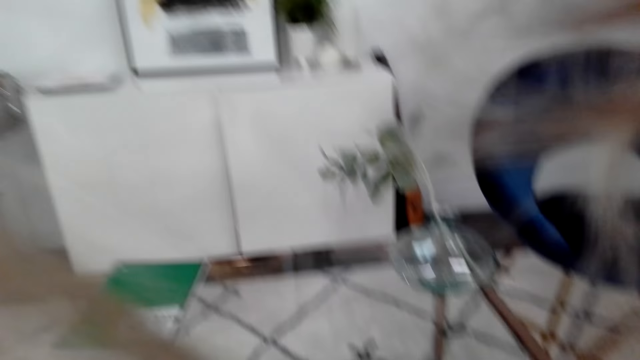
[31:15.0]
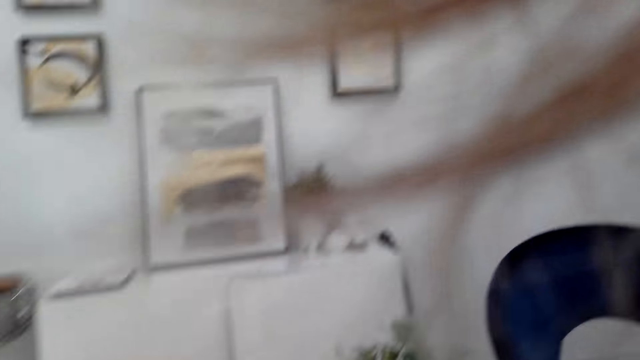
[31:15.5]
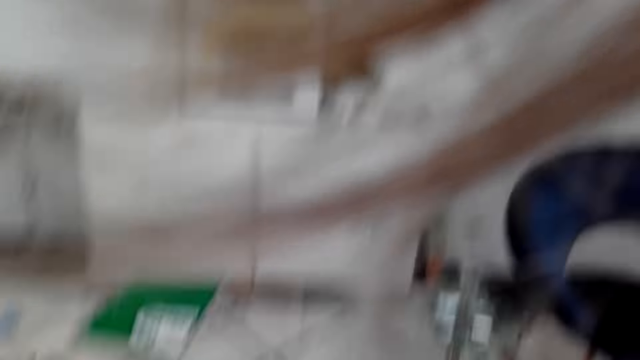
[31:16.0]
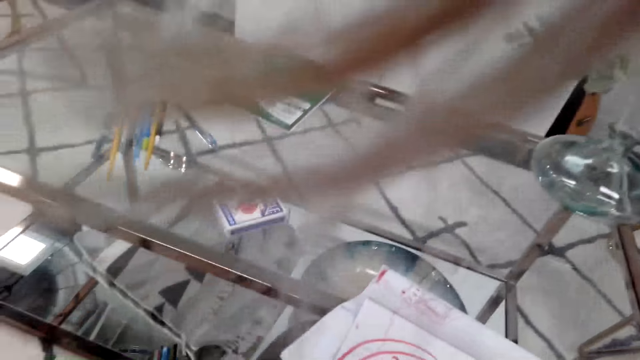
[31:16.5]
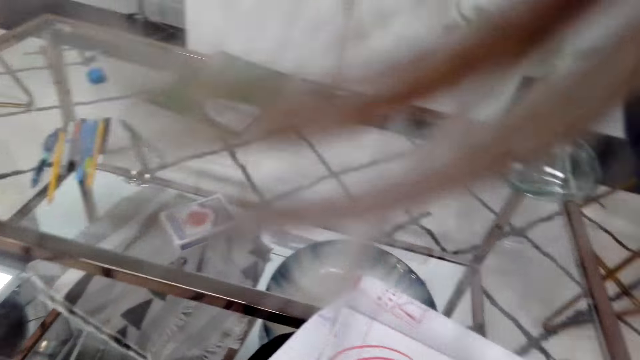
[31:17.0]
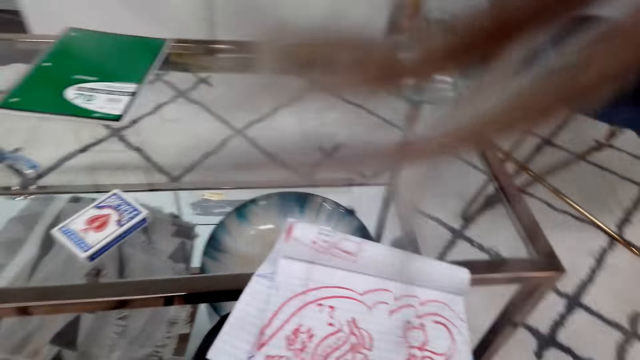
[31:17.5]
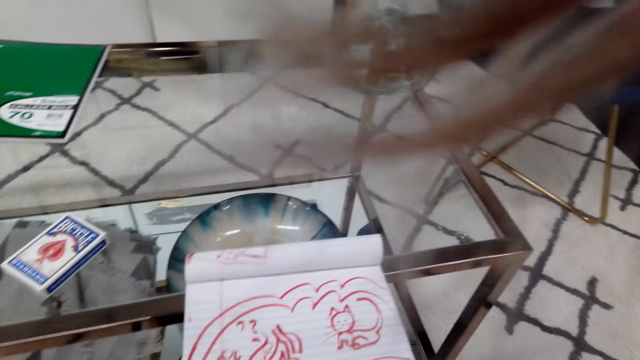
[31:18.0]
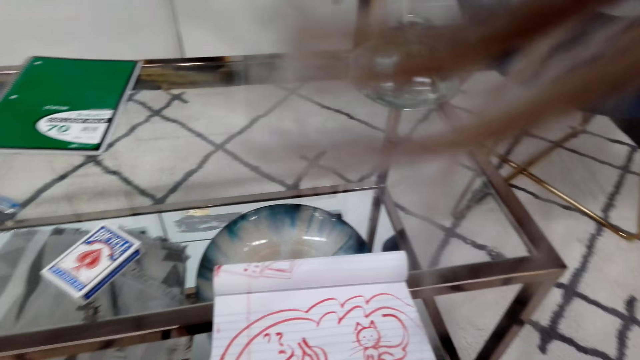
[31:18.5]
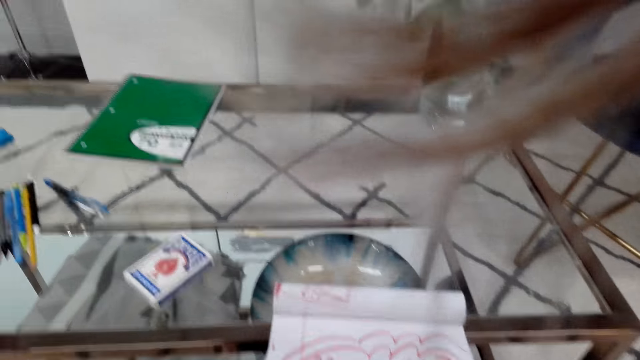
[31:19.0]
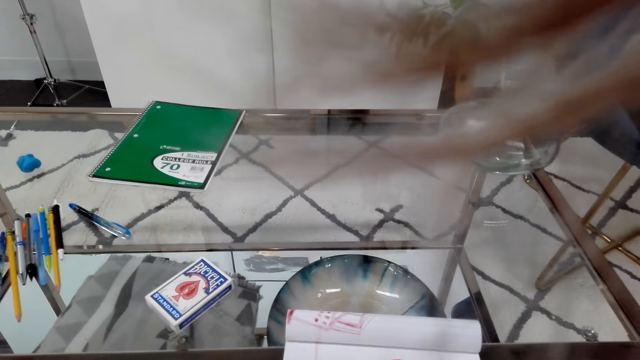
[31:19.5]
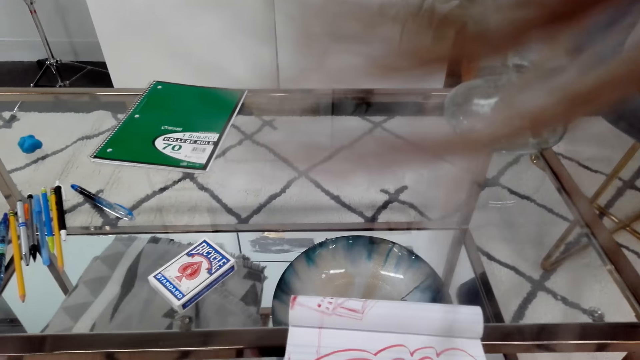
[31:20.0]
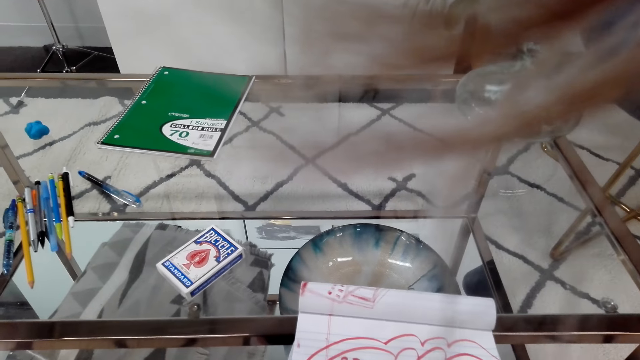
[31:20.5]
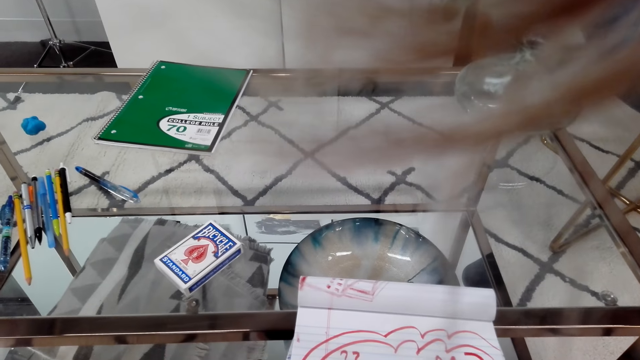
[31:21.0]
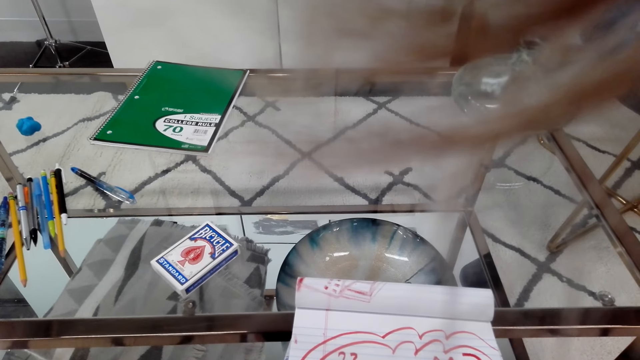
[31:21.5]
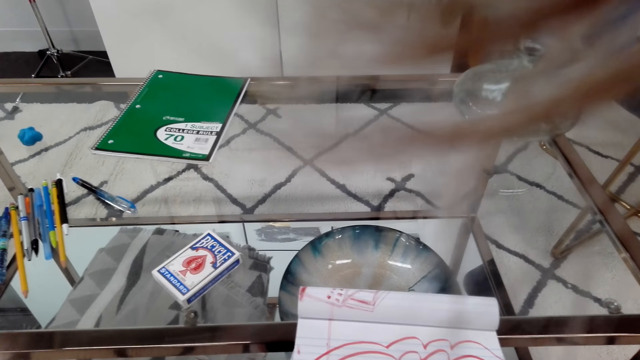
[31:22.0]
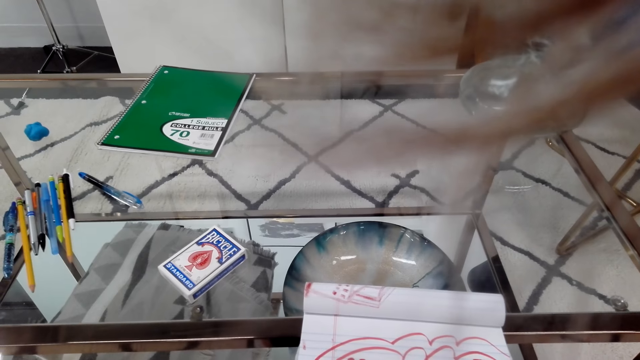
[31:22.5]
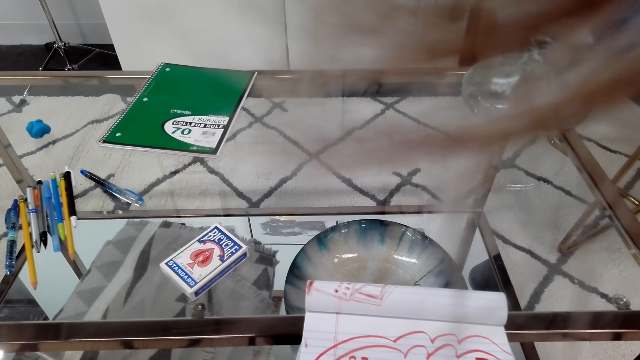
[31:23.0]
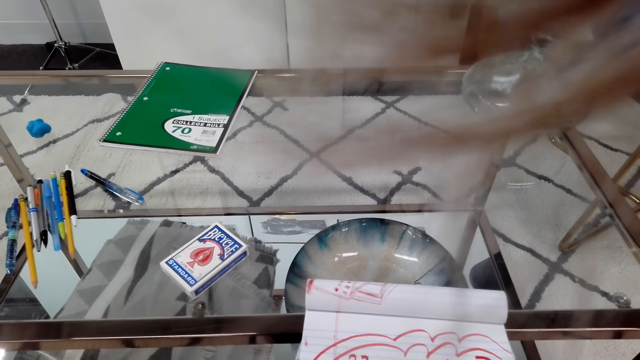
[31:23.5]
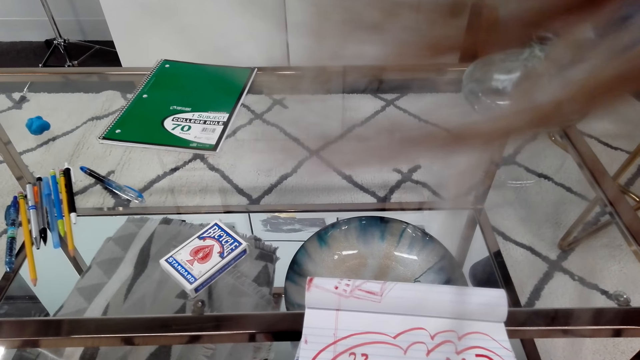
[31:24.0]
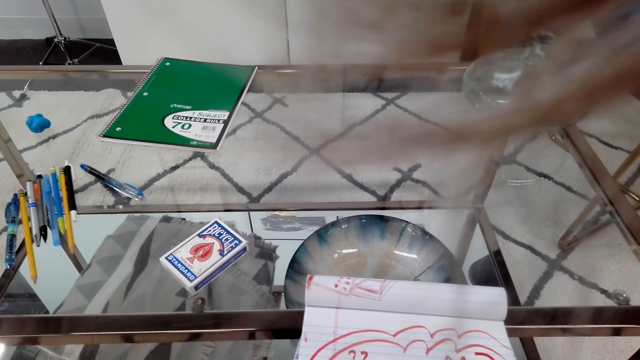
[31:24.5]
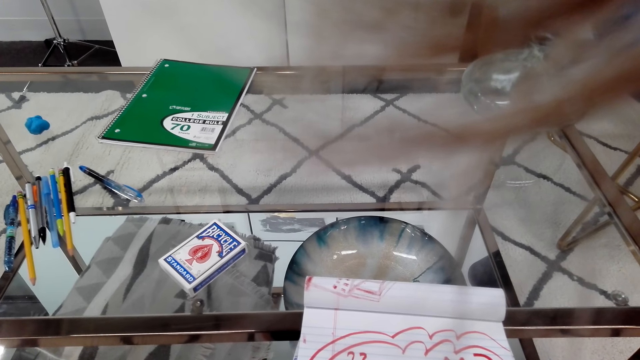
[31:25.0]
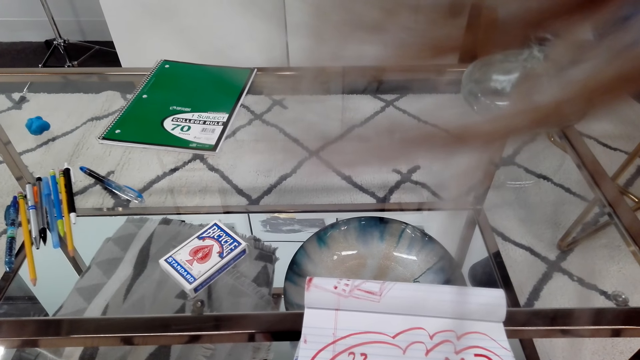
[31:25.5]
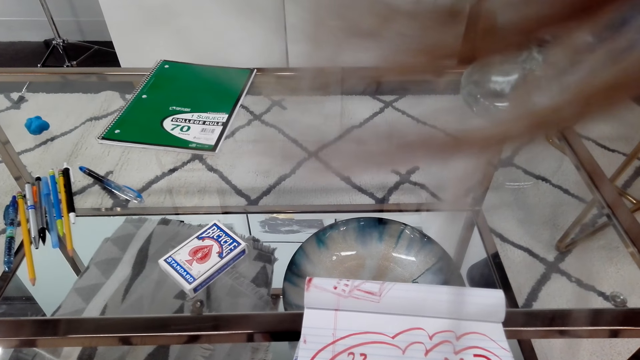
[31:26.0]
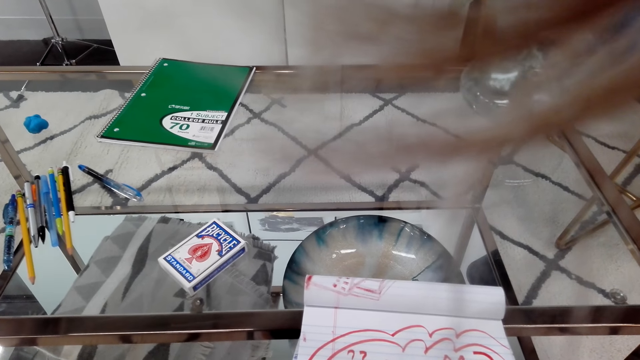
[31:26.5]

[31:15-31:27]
The camera wearer looks around the house. They move the camera around the room. They look at the drawing. They stare at the book. They draw on the book.

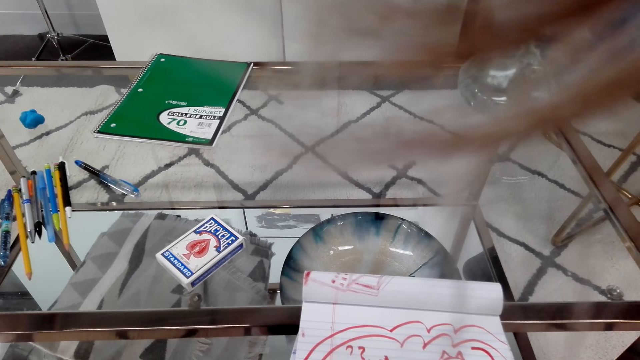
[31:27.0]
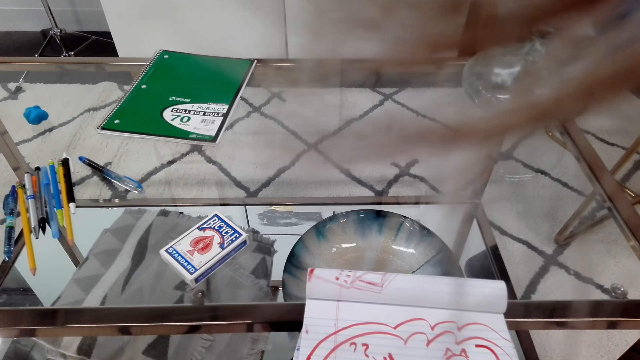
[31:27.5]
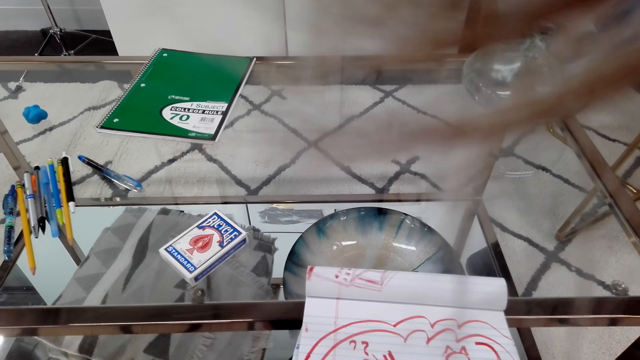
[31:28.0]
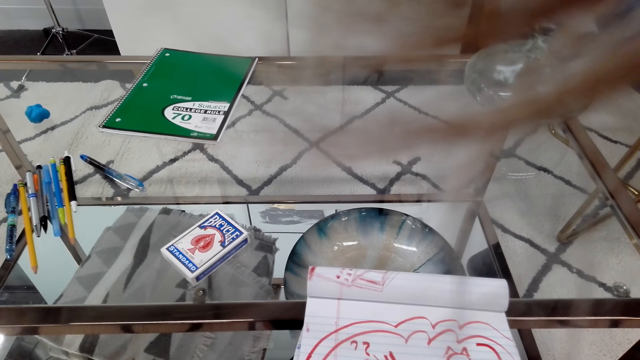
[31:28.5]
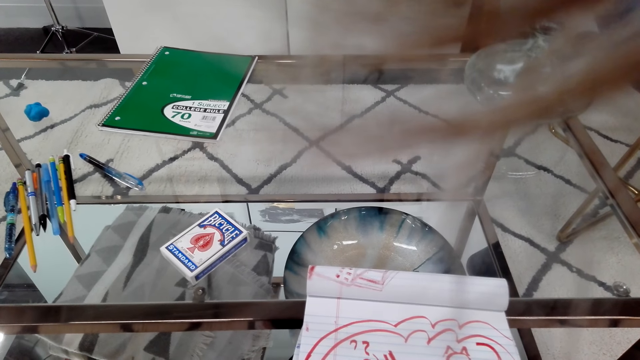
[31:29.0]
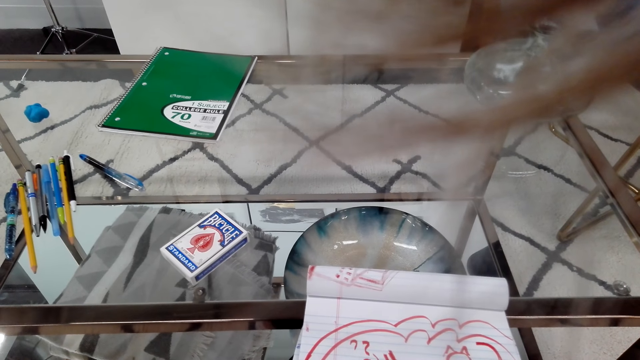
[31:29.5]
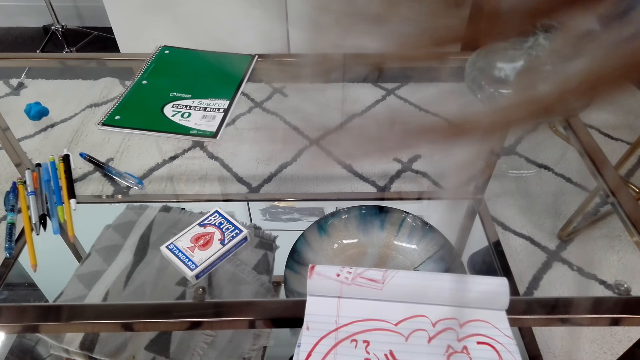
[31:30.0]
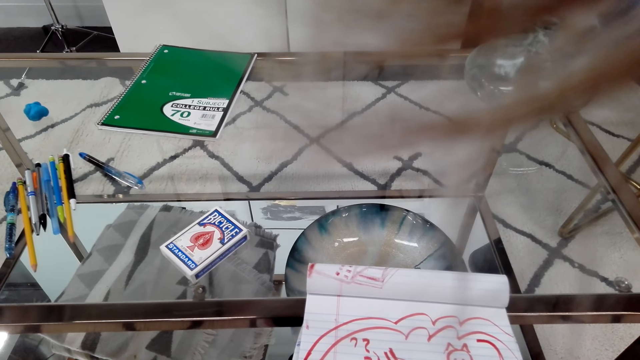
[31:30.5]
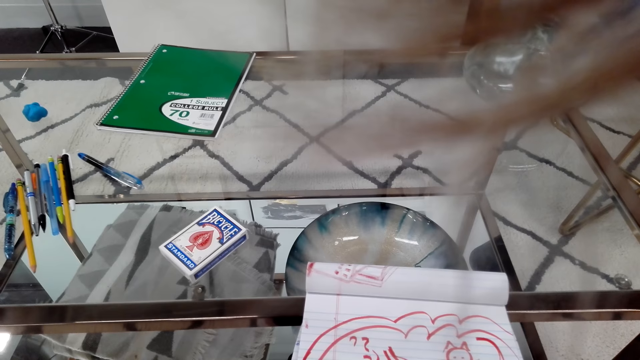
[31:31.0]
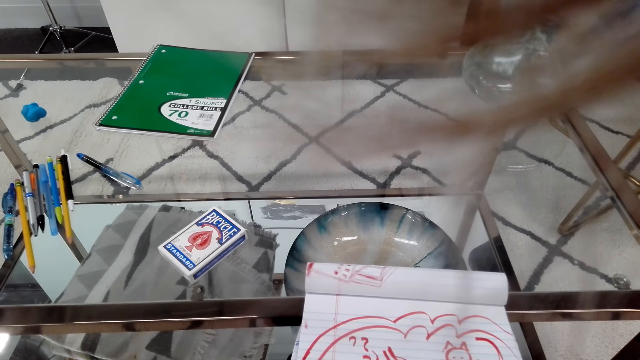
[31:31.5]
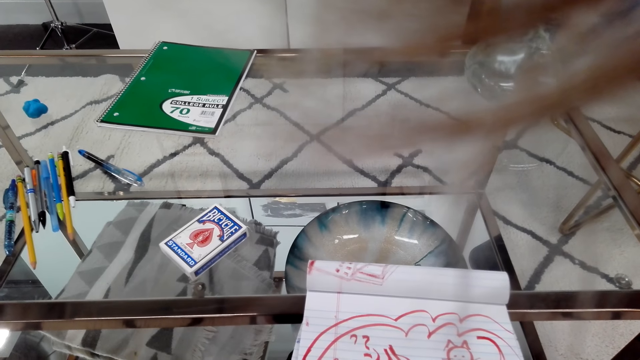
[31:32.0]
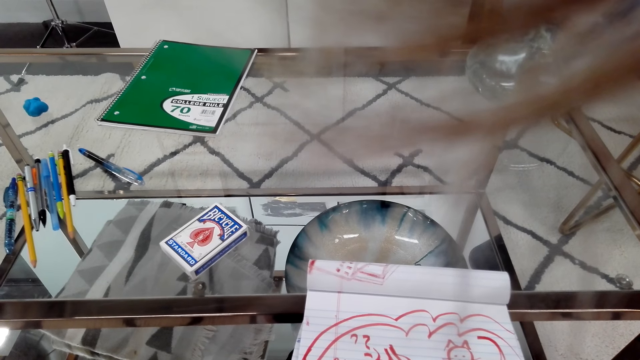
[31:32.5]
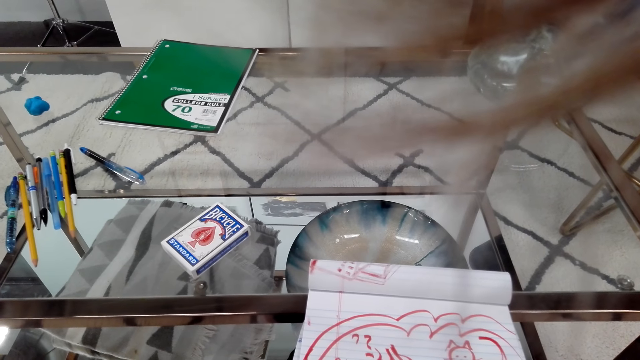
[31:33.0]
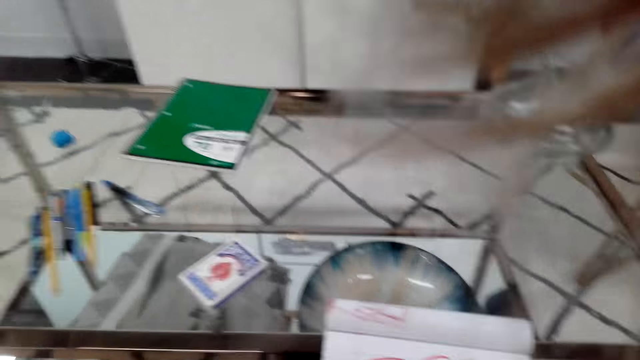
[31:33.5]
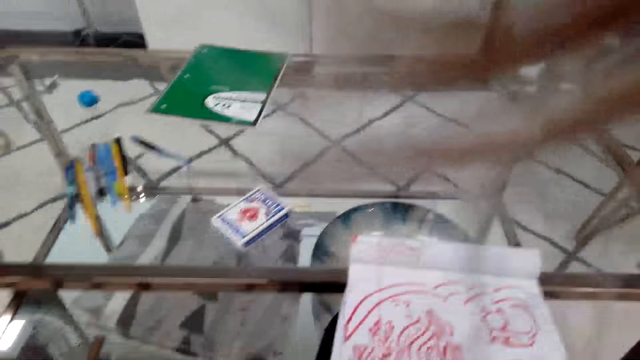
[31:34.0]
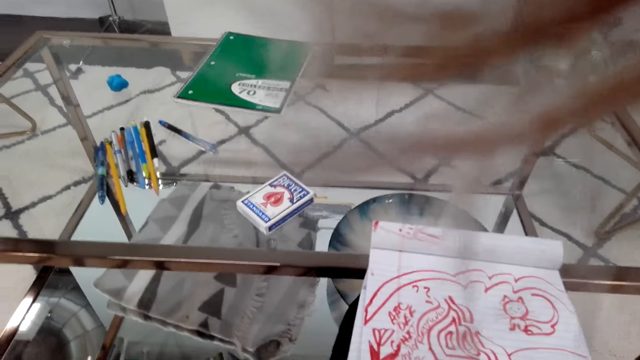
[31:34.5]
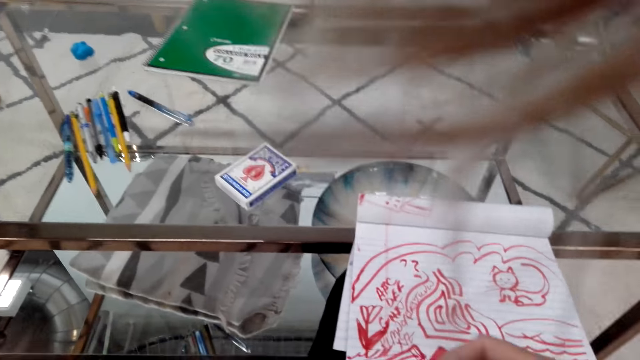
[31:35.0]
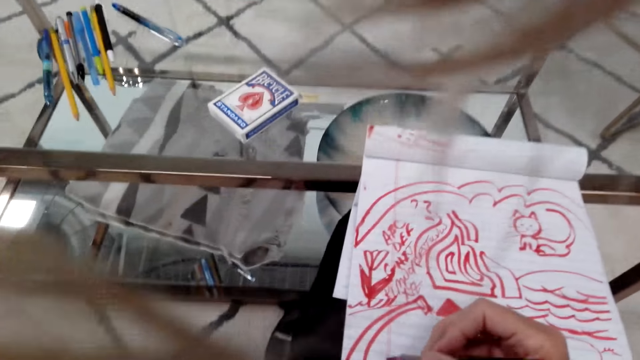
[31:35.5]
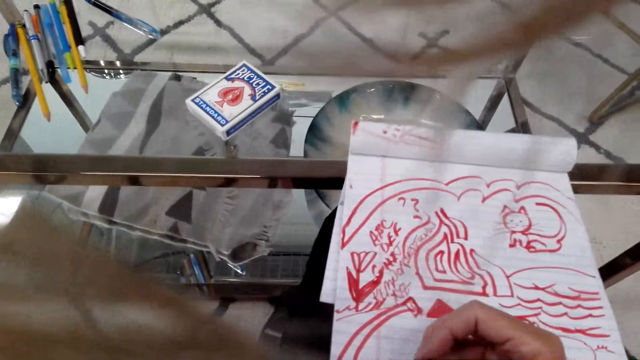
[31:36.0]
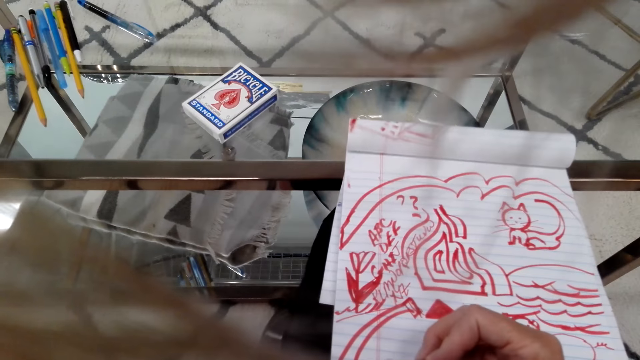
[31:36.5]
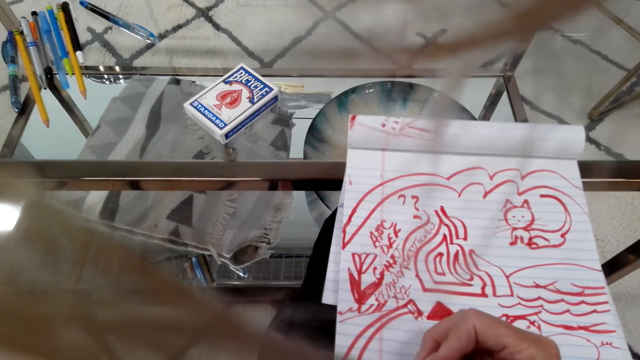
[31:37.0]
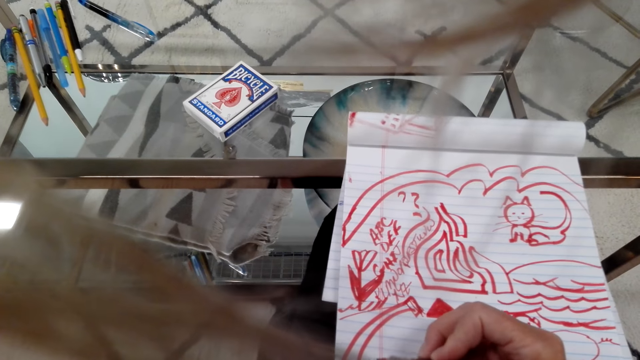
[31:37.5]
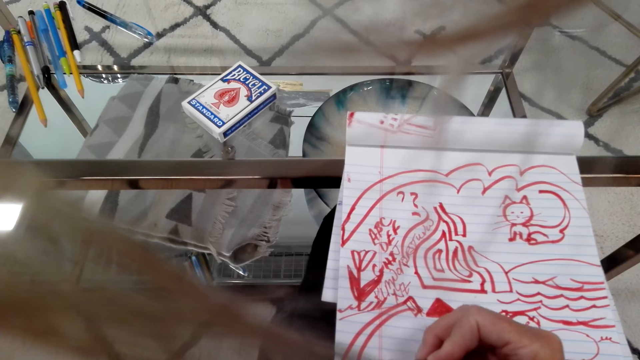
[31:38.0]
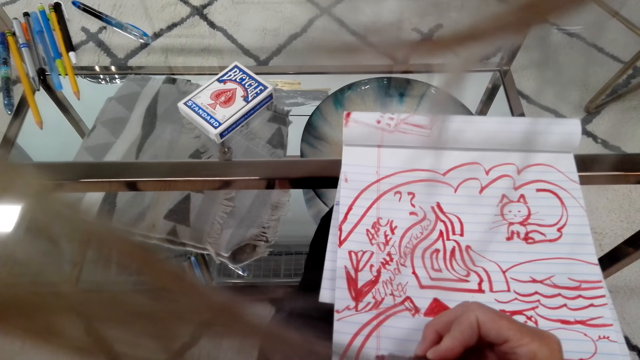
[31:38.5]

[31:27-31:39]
The camera wearer converses. They draw on the book.
